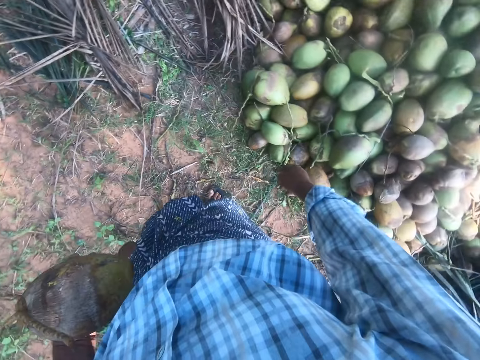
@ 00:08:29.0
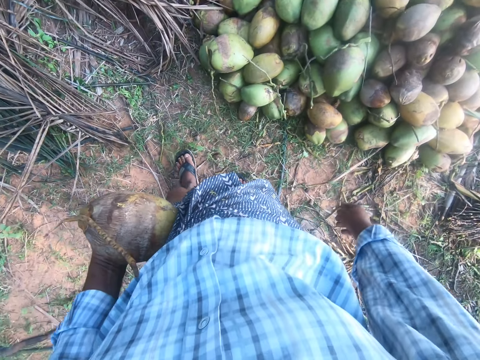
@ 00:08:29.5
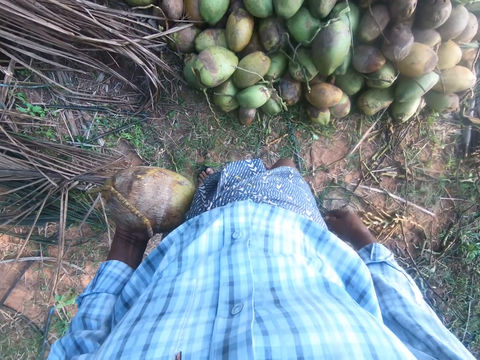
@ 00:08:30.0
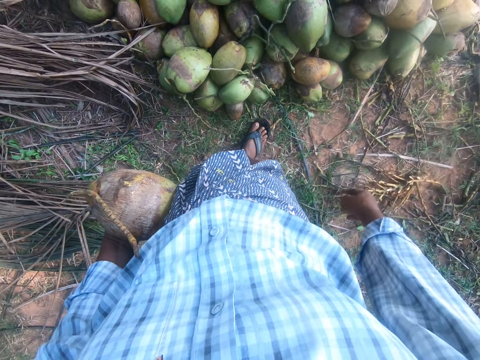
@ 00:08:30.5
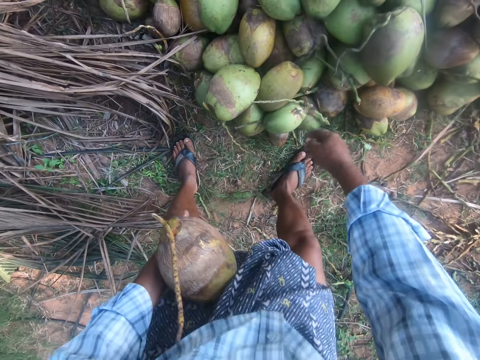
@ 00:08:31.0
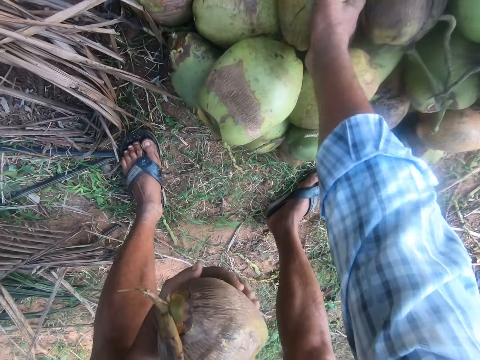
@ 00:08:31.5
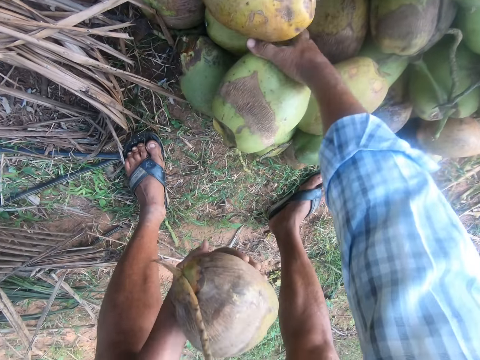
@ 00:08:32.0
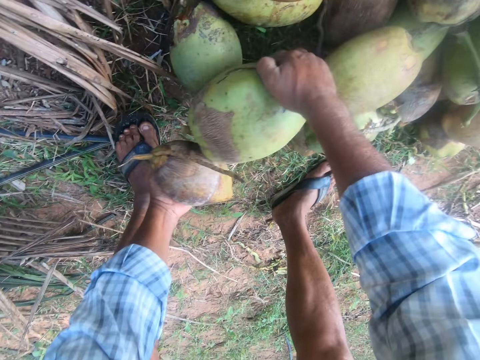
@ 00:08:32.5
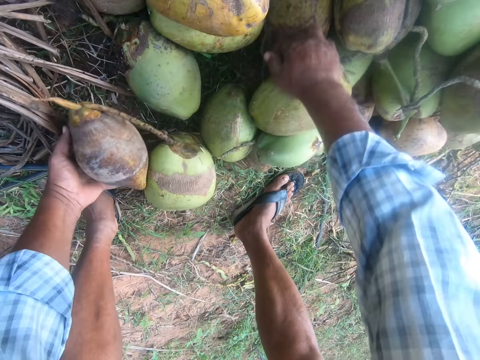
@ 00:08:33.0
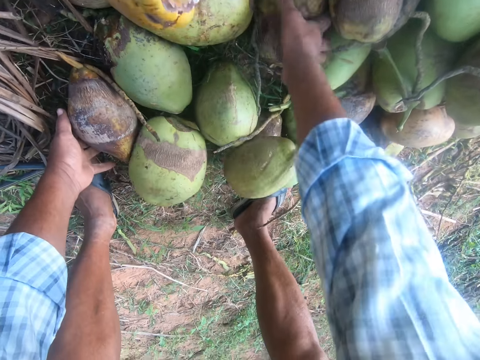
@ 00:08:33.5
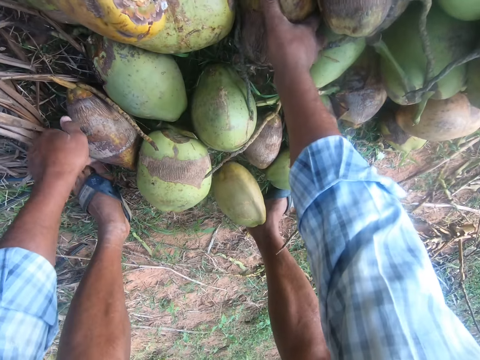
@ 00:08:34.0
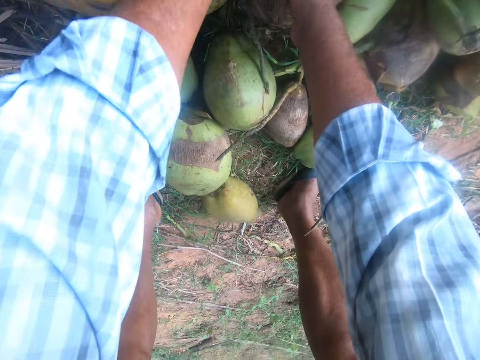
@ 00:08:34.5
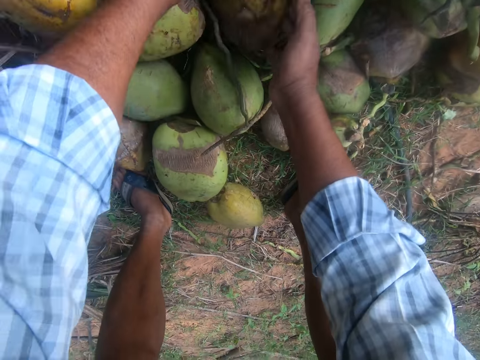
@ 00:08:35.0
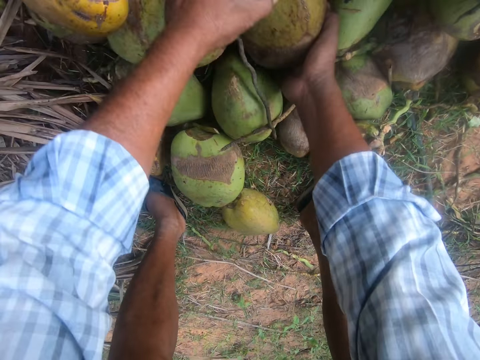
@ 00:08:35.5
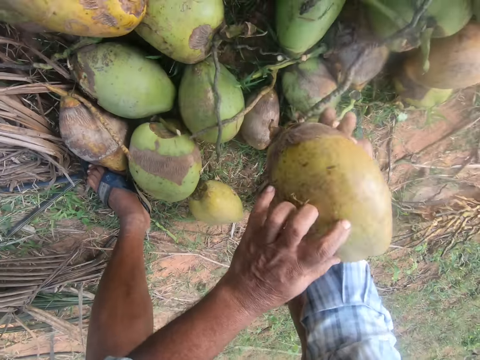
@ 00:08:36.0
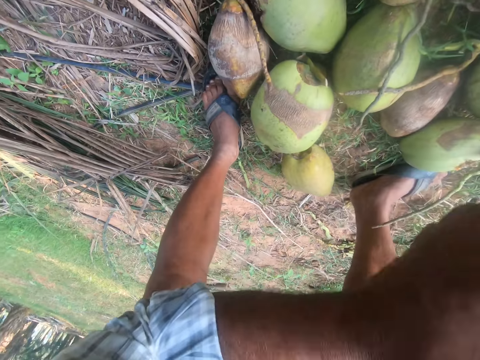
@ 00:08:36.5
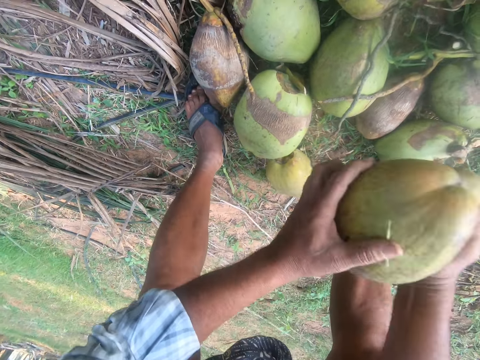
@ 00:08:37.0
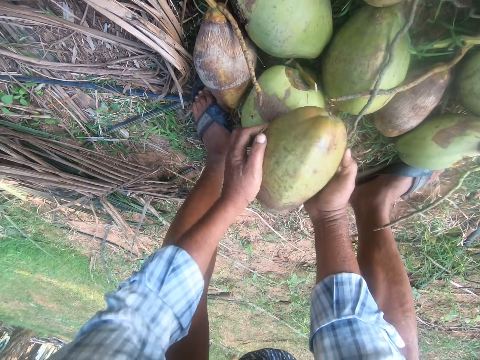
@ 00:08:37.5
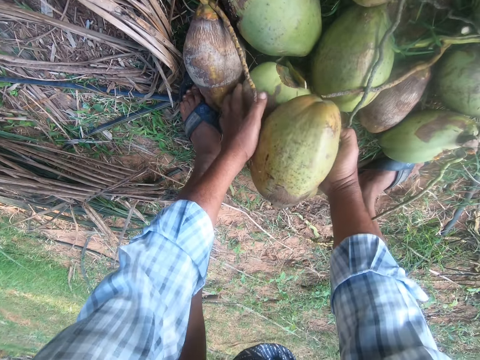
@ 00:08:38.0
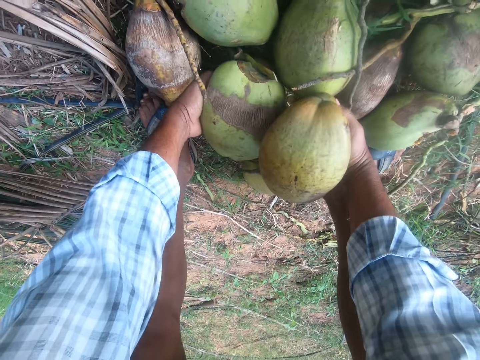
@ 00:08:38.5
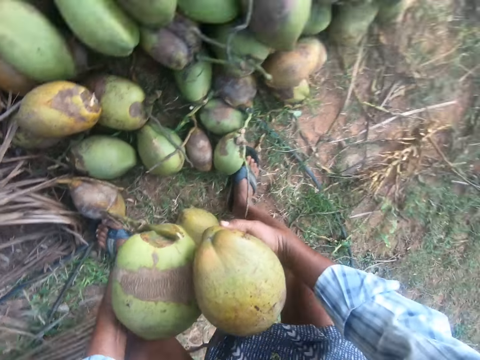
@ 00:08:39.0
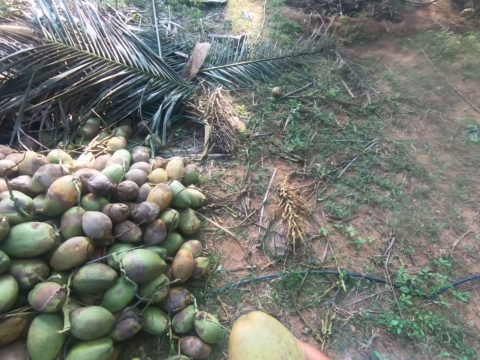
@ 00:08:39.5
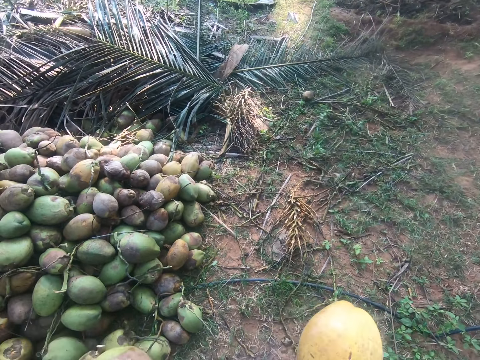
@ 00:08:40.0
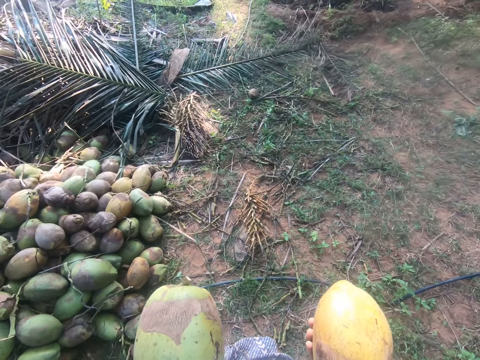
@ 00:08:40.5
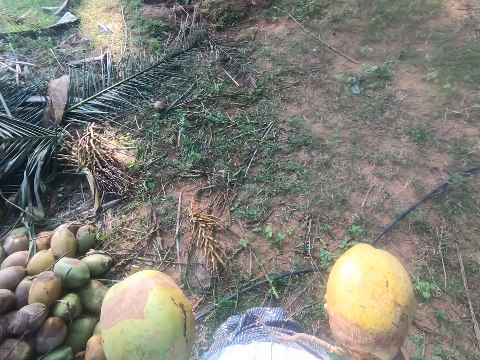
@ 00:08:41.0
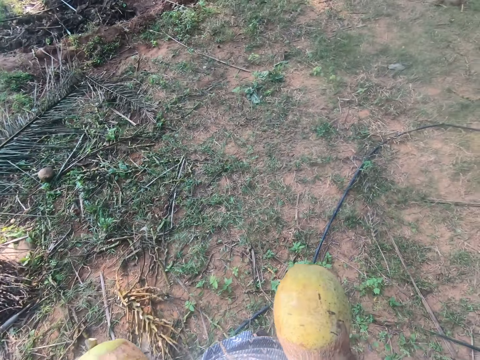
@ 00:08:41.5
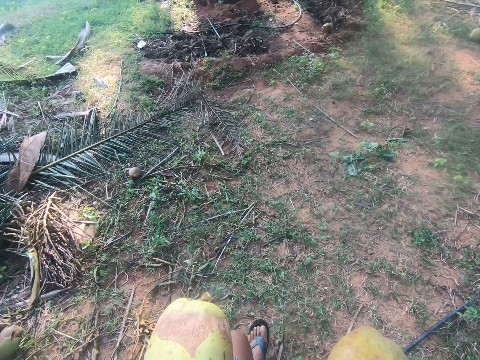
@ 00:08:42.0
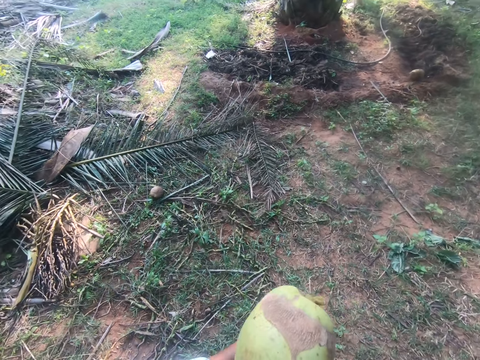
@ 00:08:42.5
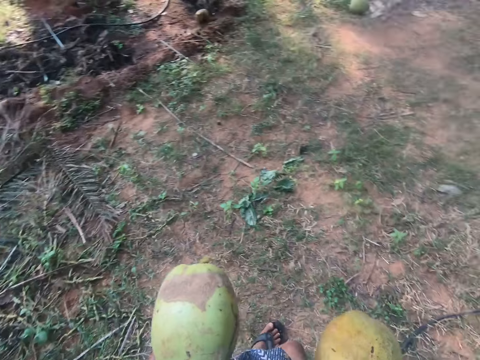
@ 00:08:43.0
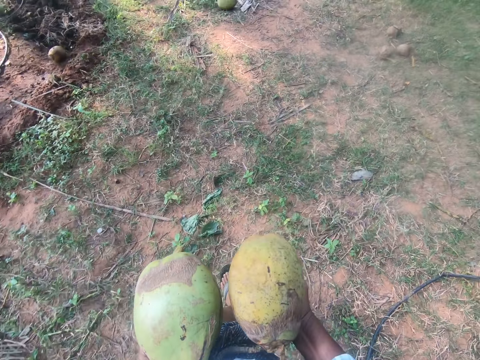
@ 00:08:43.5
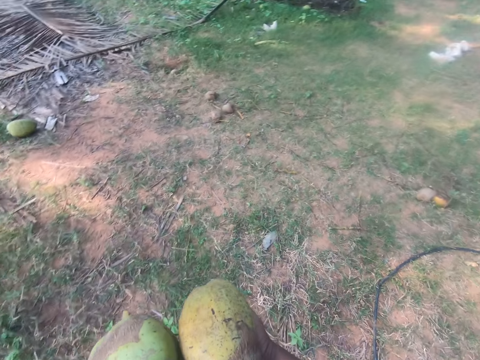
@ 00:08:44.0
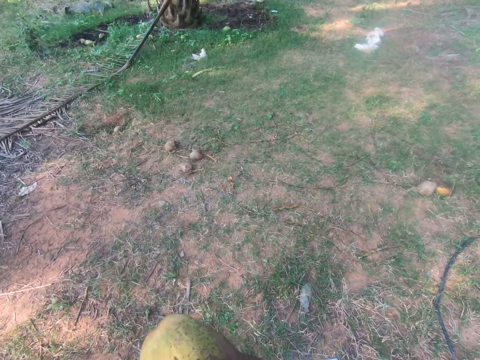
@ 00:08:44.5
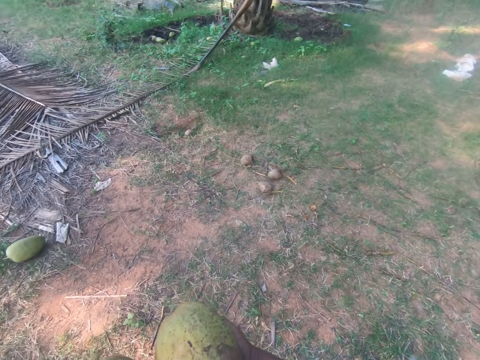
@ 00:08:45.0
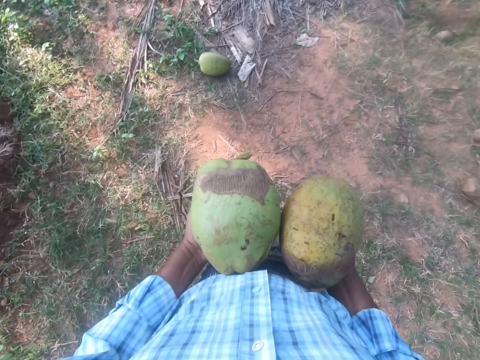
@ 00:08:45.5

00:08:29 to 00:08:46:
The camera wearer throws something. He turns around and bends down. He searches for another coconut and chooses the coconut. He drops the coconut in his left hand. He picks a coconut from the heap of coconuts and shakes the coconut. He puts the coconut on top of the other. He picks two coconuts. He holds the coconut. He walks away from the heap of coconuts.

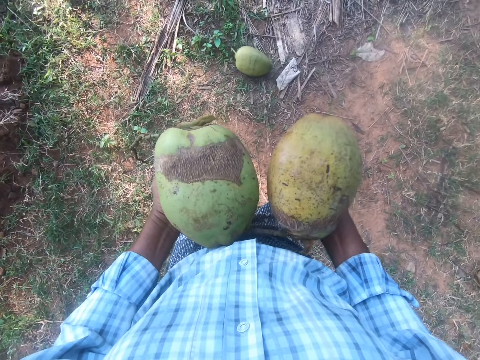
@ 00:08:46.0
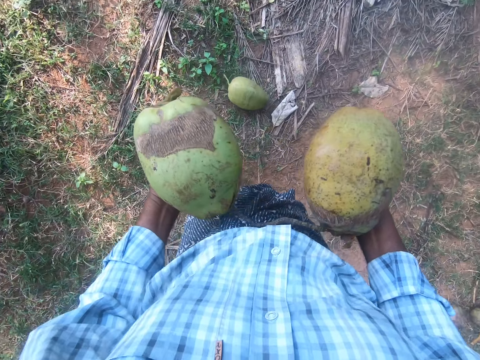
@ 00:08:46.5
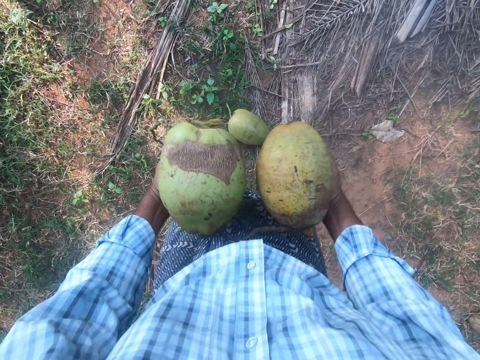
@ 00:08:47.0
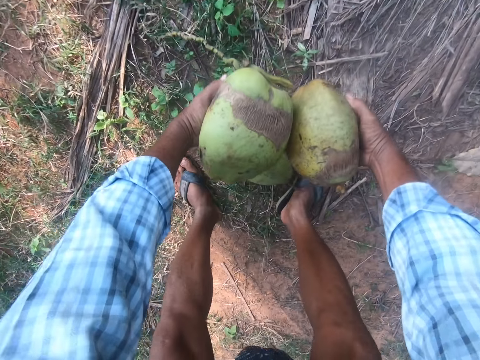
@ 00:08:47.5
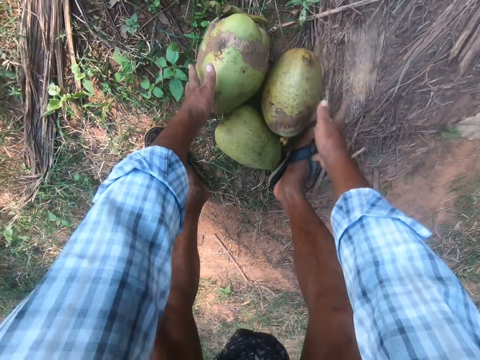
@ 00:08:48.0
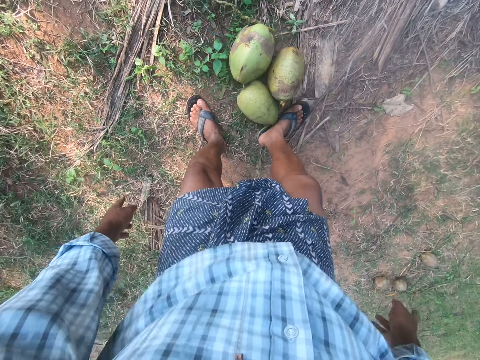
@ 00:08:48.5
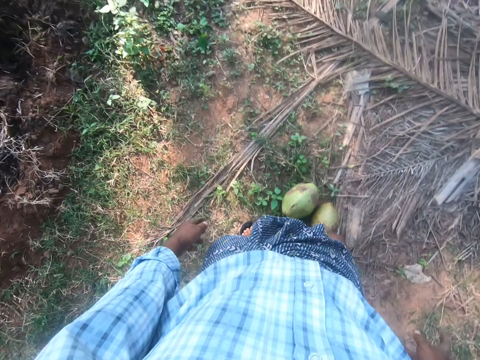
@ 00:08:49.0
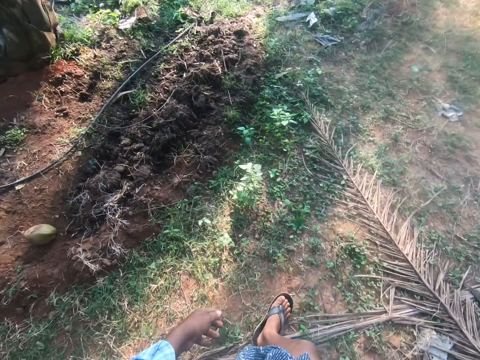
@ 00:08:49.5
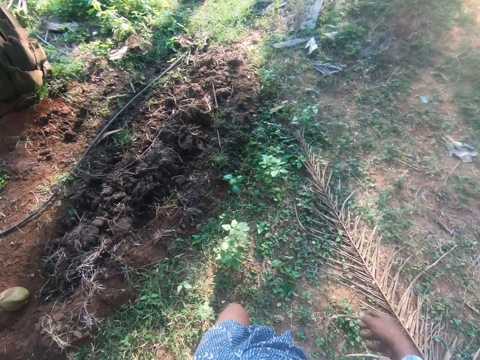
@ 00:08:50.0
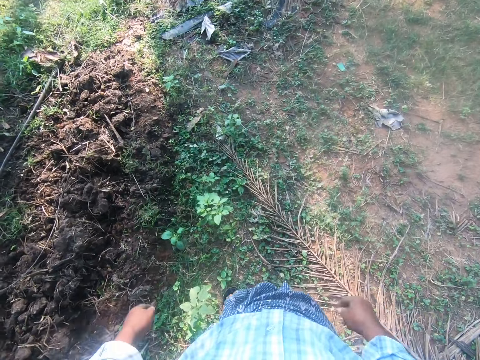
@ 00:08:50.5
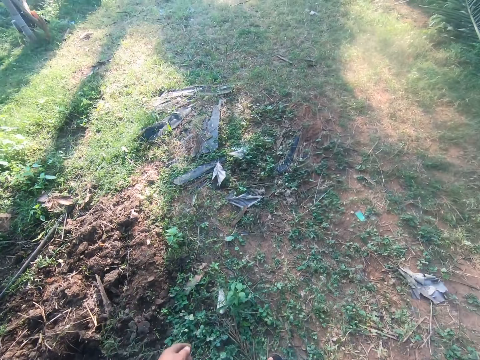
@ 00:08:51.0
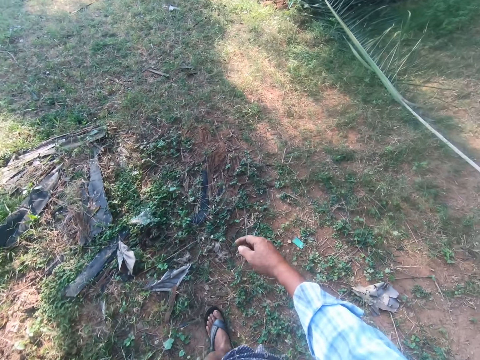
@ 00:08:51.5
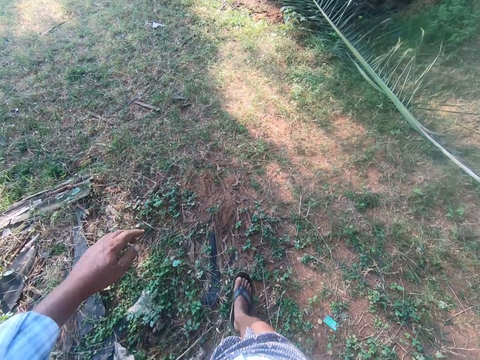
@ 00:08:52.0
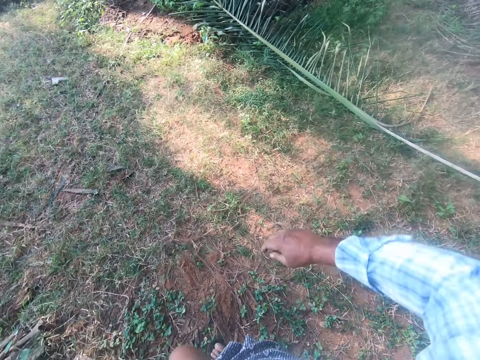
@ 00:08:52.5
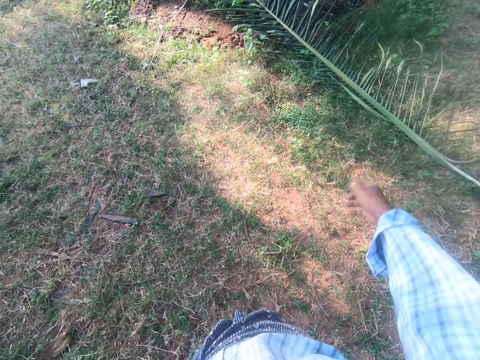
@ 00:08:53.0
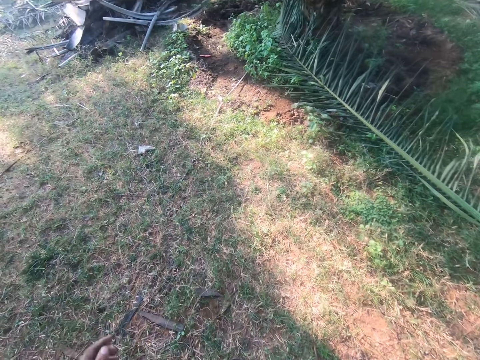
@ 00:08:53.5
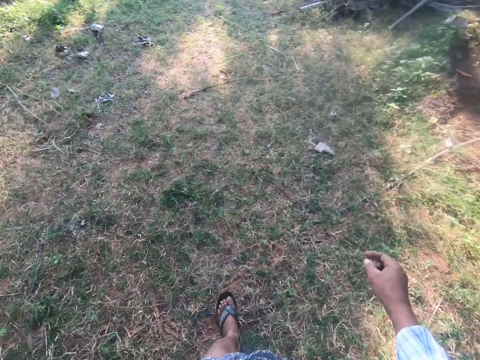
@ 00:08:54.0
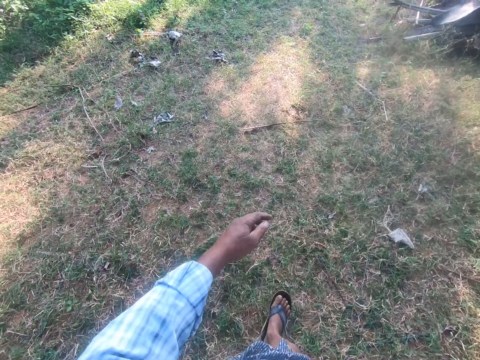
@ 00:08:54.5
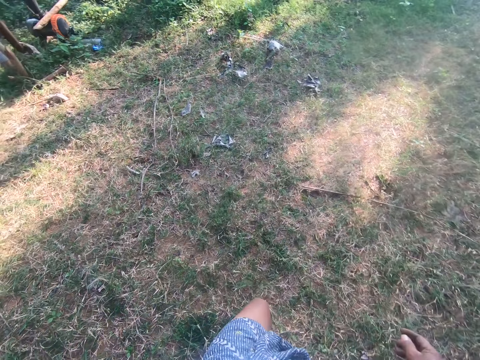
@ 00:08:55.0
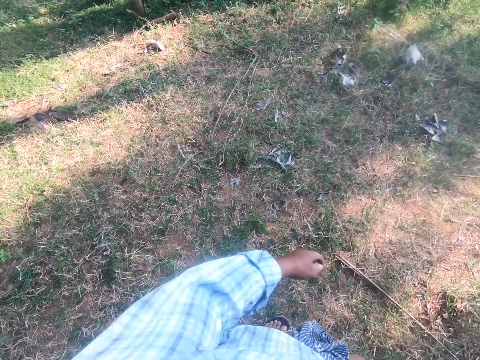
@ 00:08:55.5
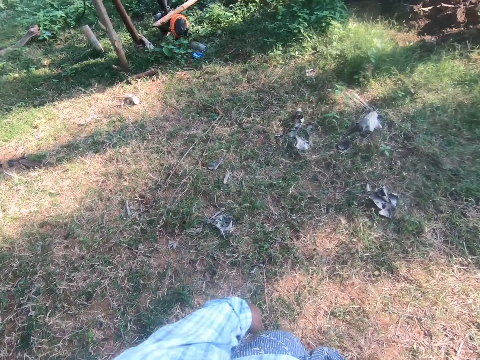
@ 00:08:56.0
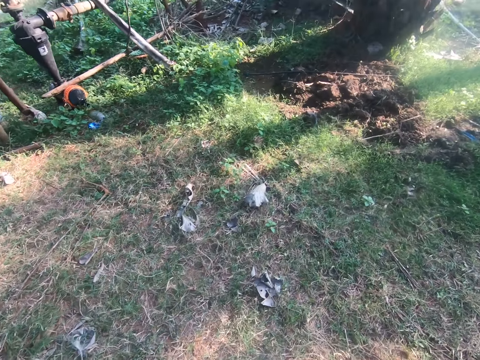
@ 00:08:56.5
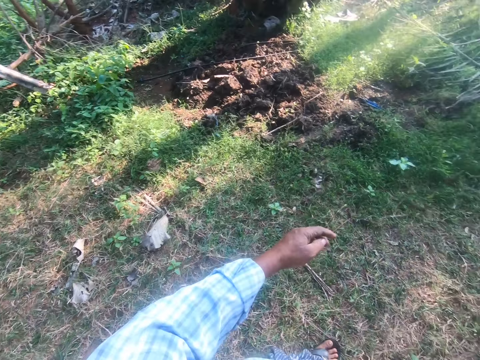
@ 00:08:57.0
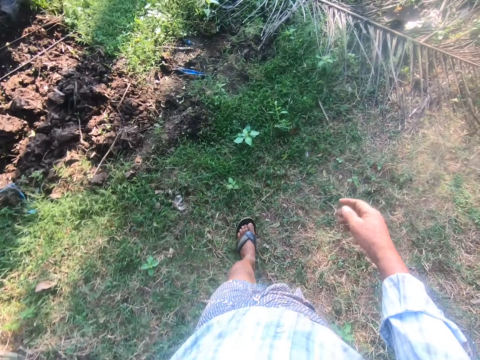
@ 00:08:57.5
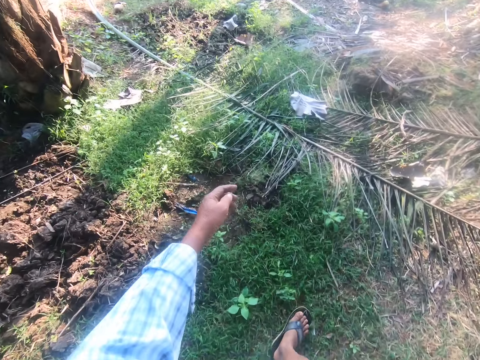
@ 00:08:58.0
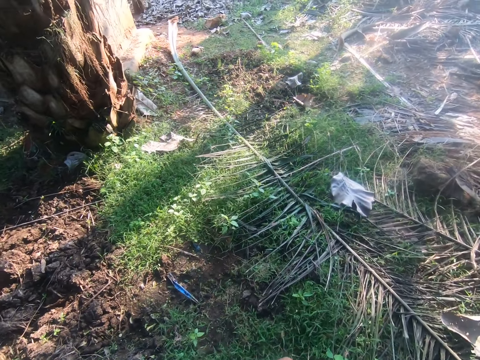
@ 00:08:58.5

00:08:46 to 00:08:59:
The camera wearer bends down and drops the two coconuts on the floor. They stand up and walk to a hut. They stretch while they walk.
